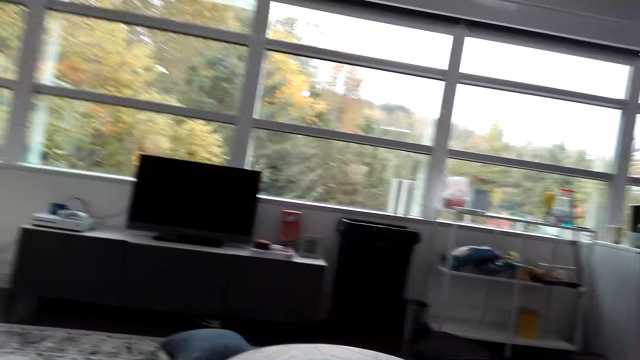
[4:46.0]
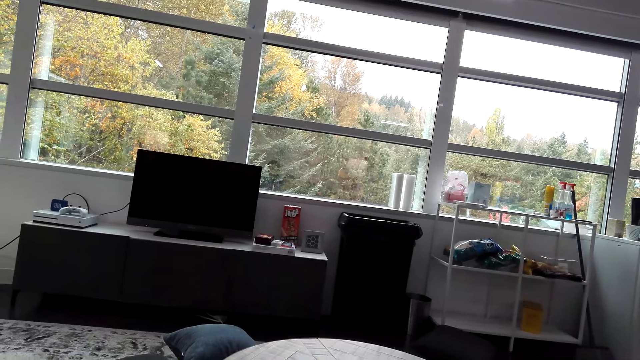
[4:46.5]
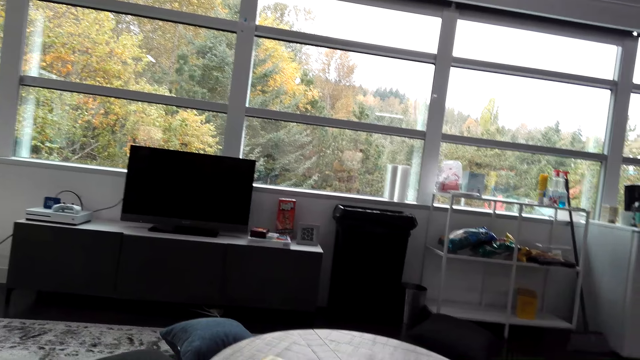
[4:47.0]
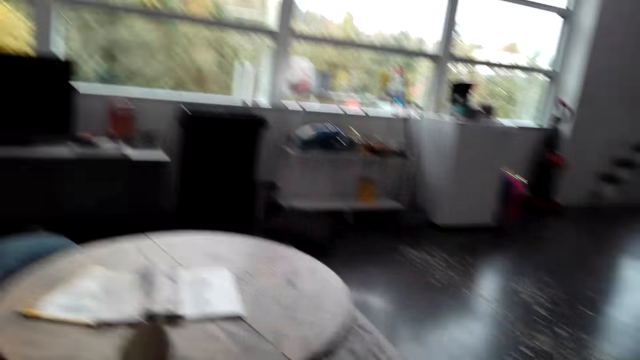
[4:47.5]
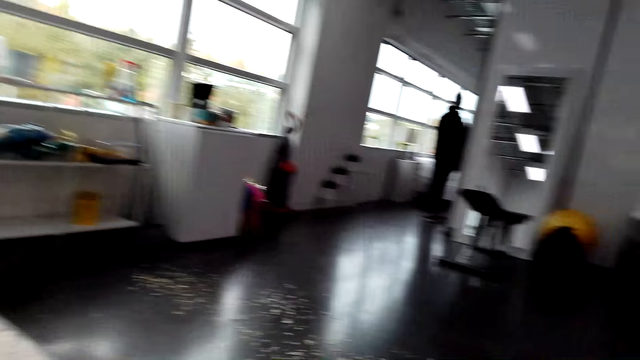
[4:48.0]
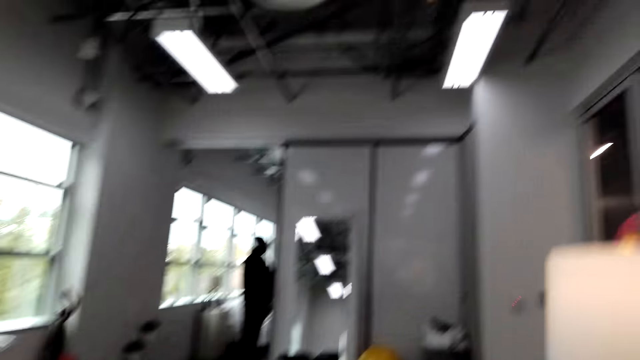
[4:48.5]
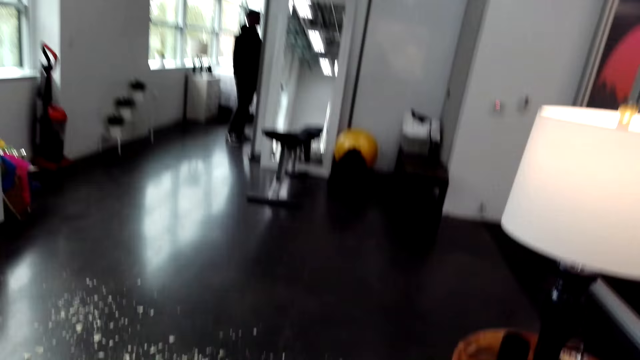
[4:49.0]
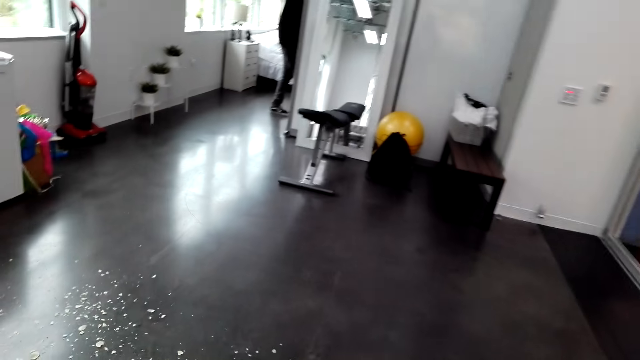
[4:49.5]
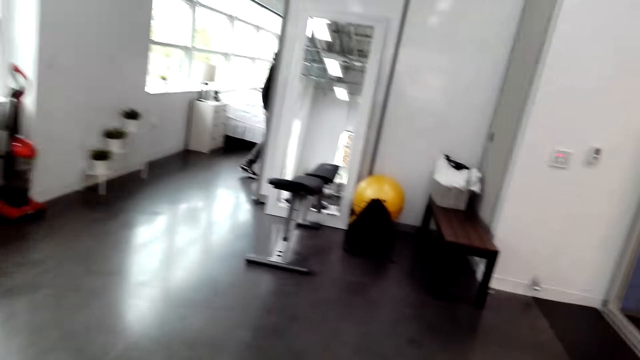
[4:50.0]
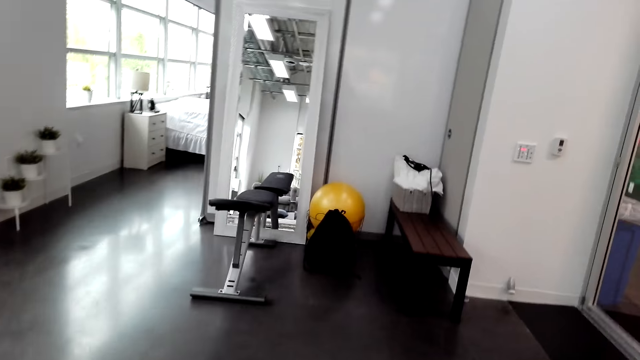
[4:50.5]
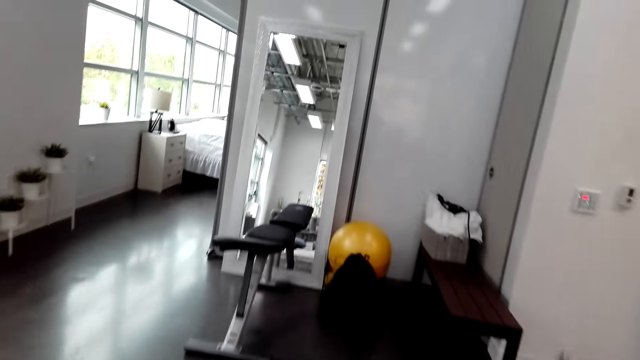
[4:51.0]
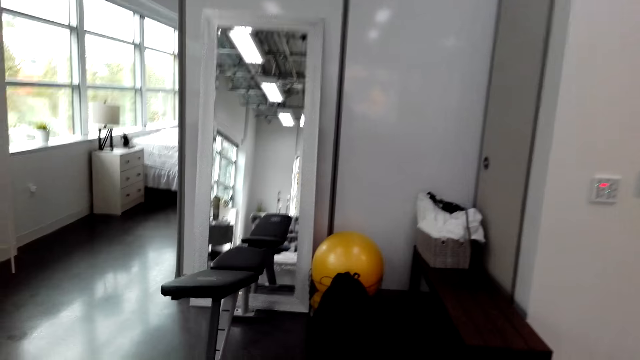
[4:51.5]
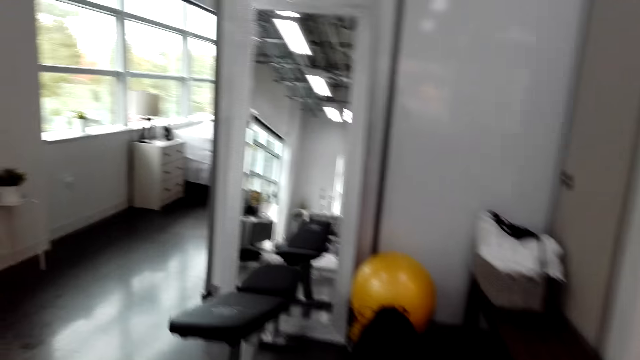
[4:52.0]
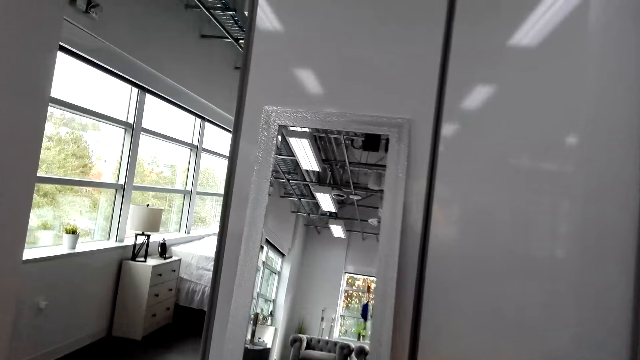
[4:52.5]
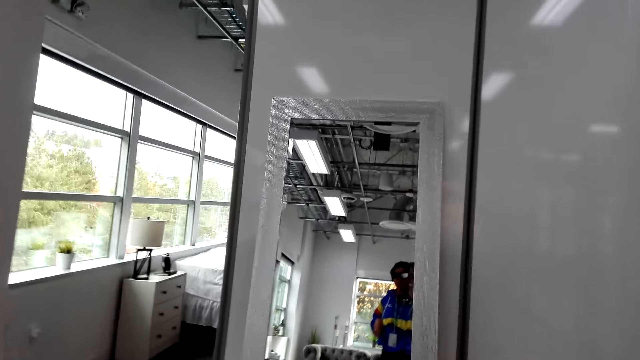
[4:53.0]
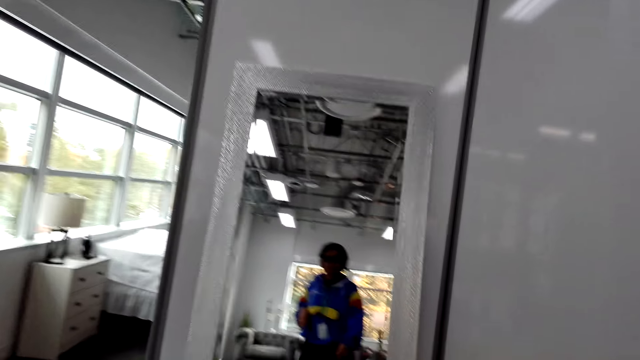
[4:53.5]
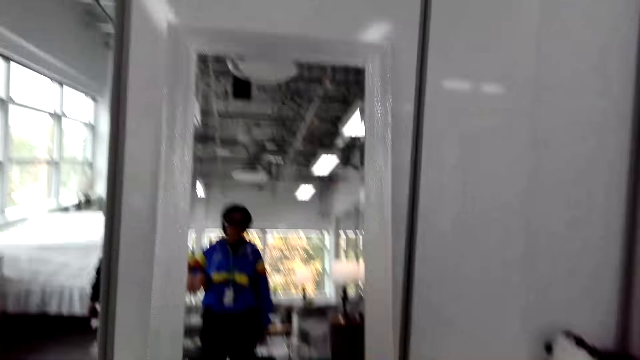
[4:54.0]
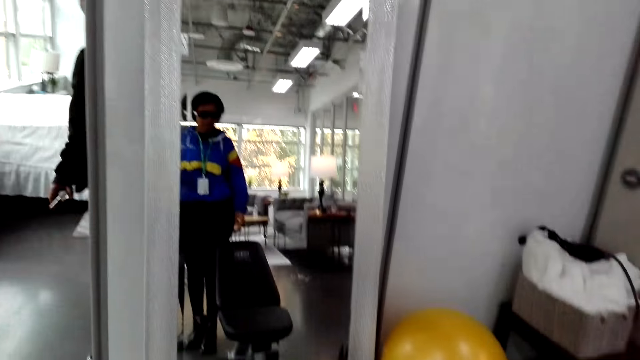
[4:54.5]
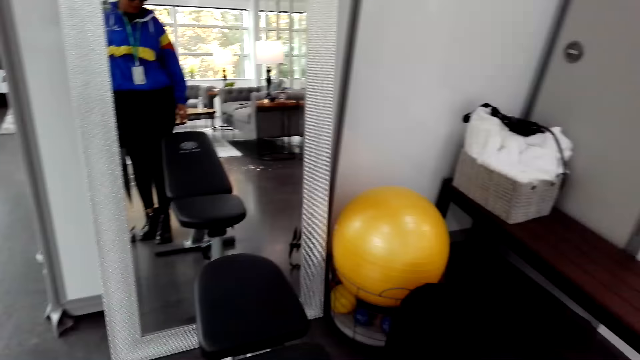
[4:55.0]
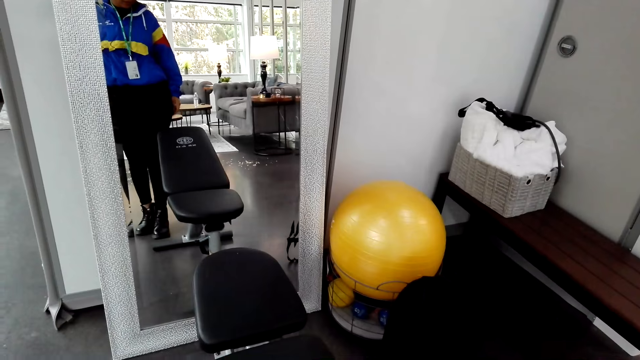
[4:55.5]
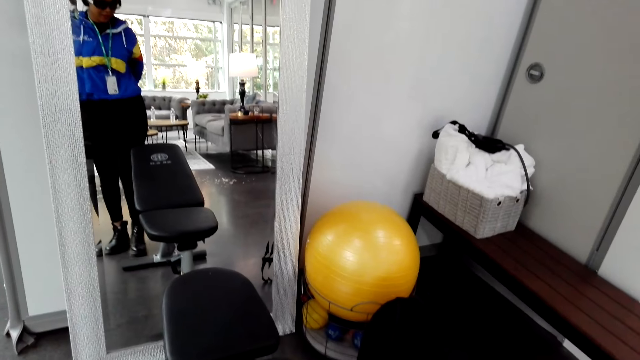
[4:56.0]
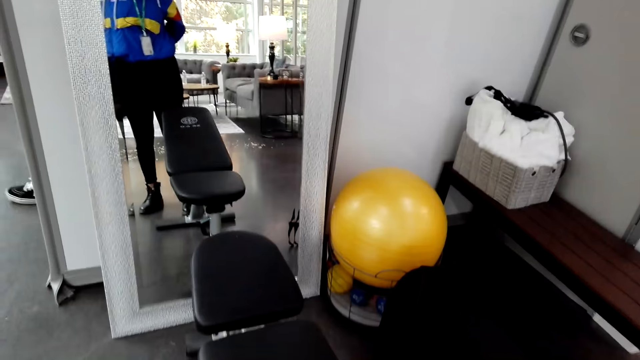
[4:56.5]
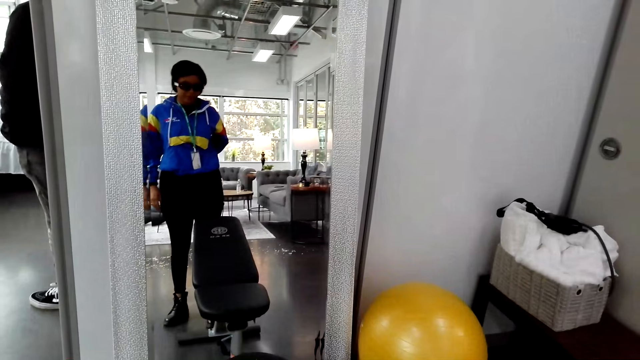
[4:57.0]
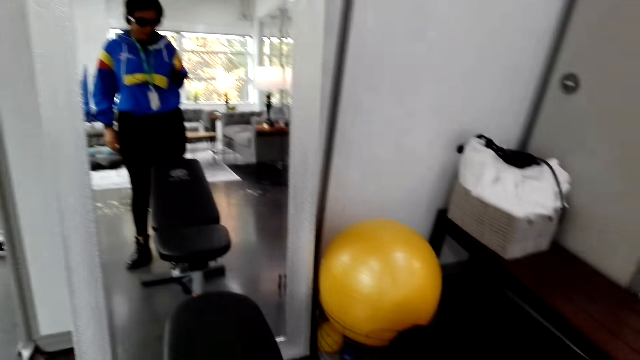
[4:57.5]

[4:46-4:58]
The camera wearer walks. They stand in front of a mirror.

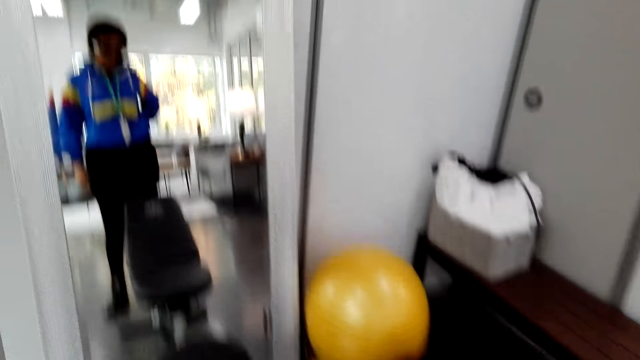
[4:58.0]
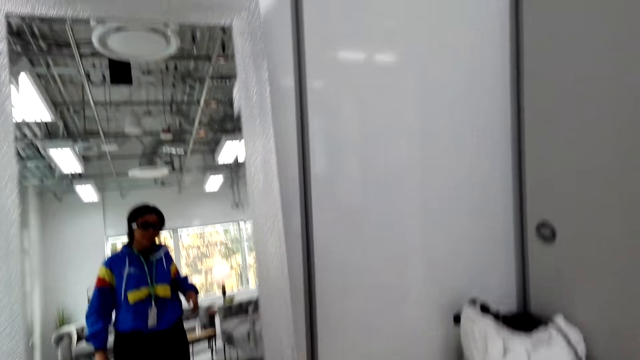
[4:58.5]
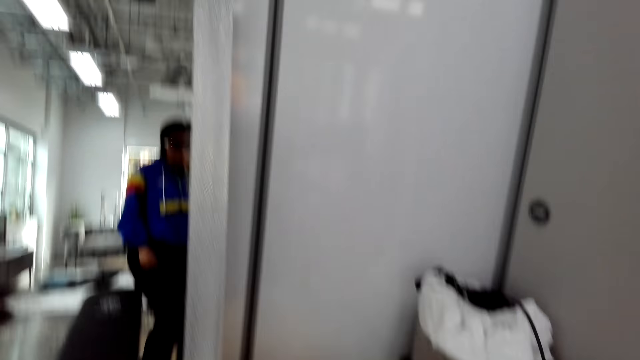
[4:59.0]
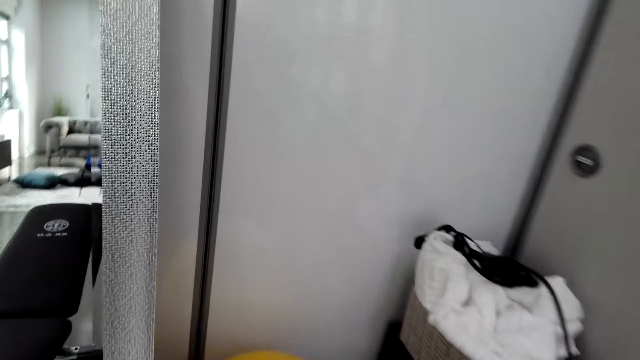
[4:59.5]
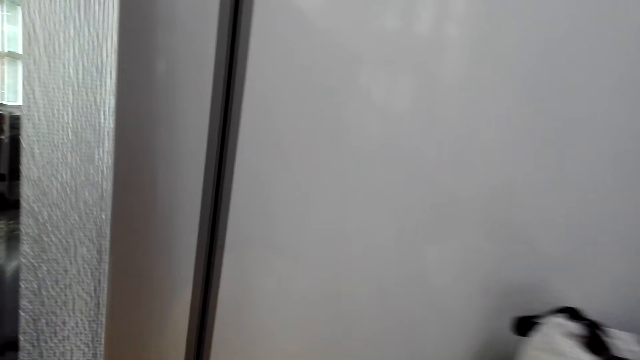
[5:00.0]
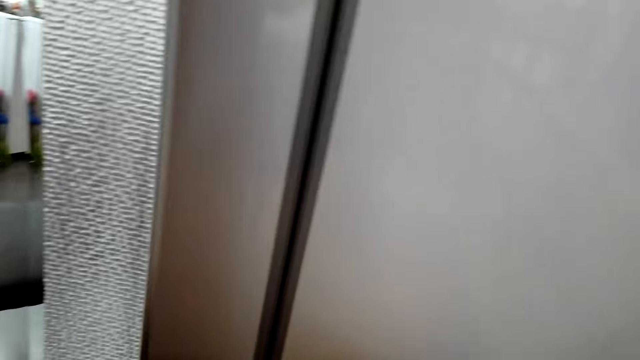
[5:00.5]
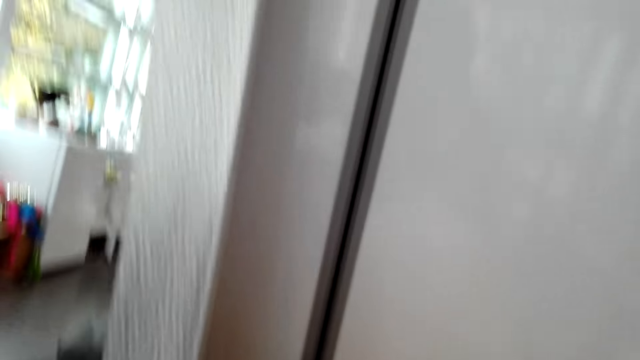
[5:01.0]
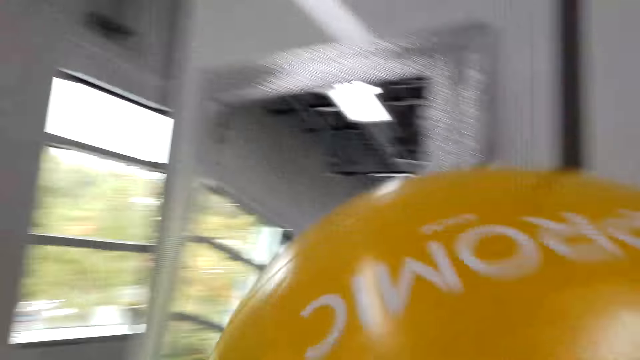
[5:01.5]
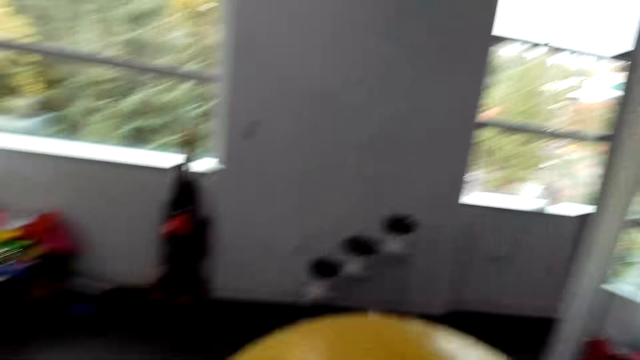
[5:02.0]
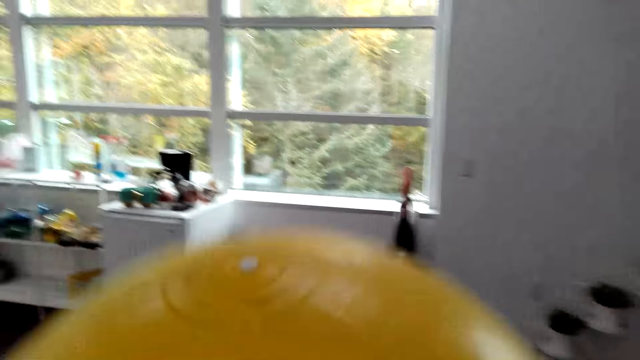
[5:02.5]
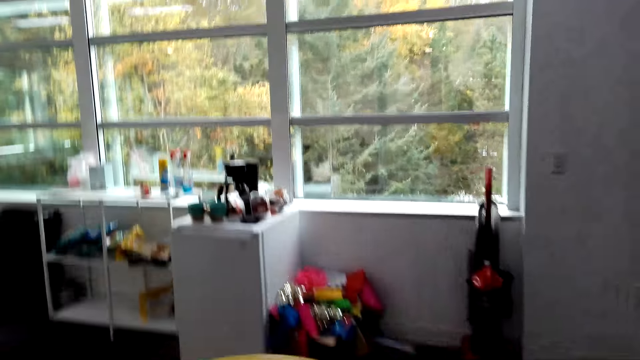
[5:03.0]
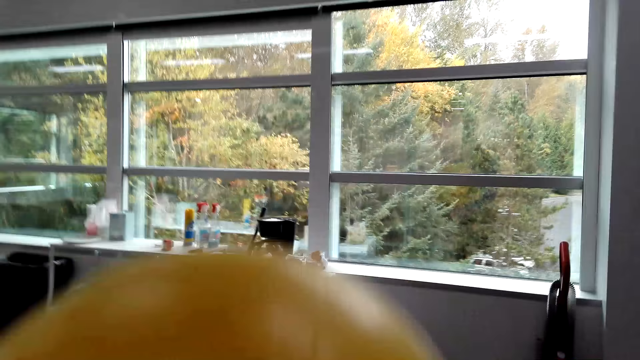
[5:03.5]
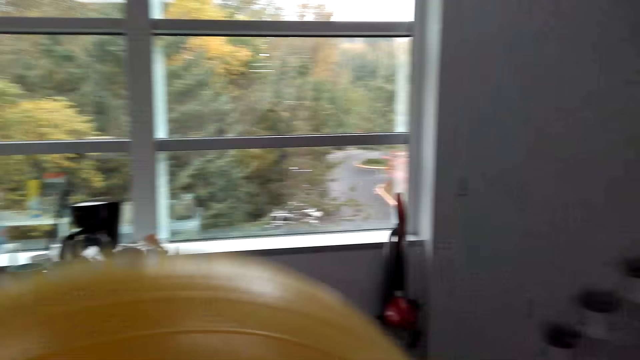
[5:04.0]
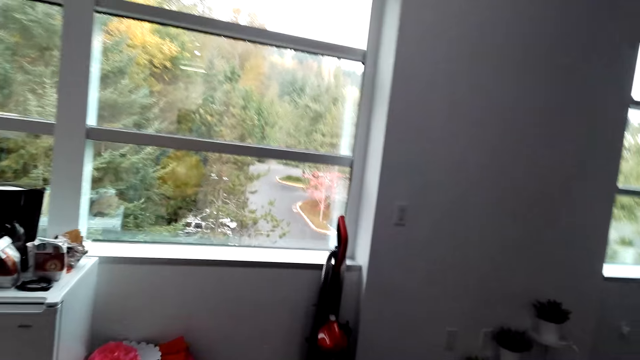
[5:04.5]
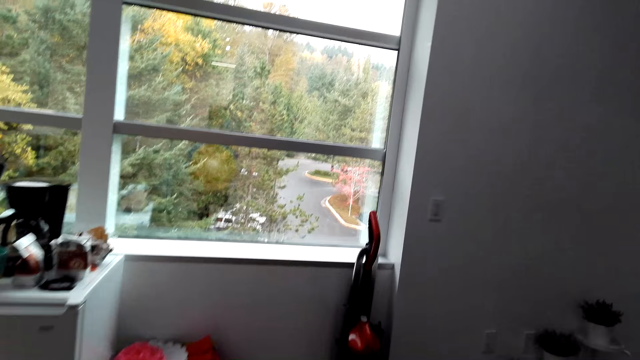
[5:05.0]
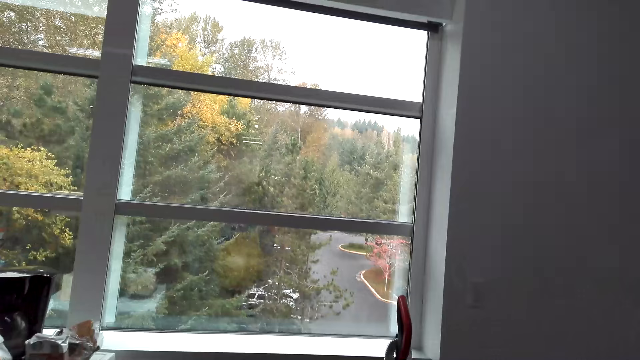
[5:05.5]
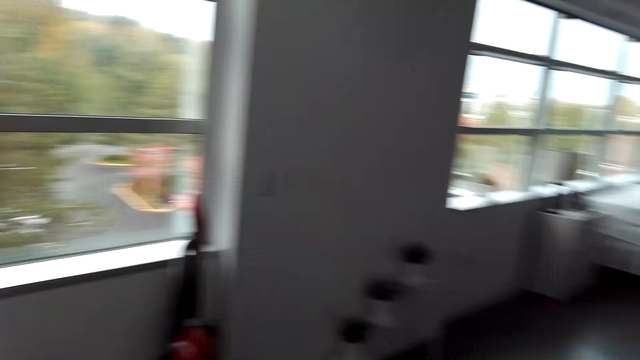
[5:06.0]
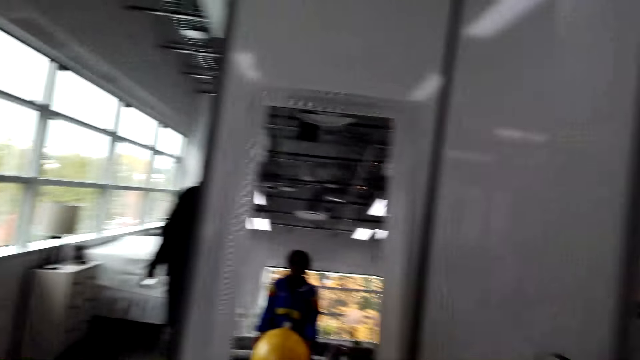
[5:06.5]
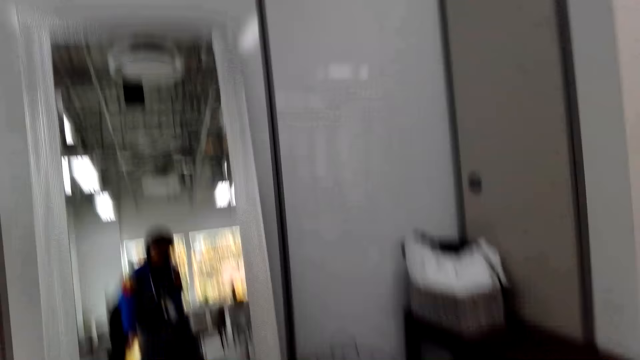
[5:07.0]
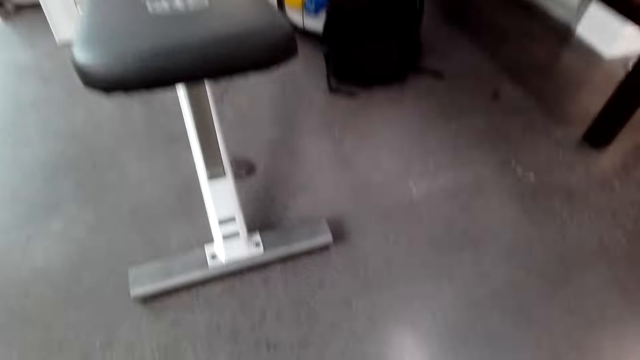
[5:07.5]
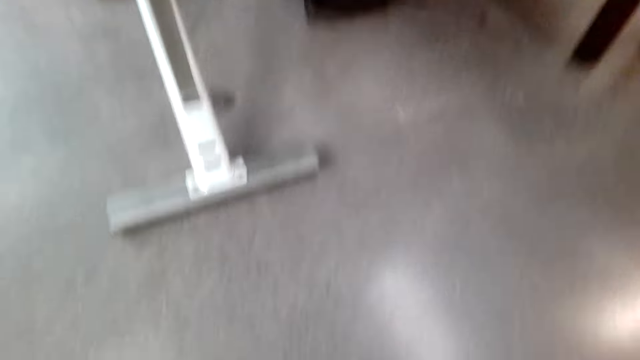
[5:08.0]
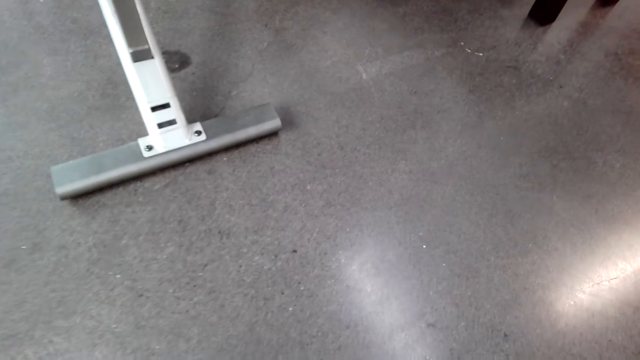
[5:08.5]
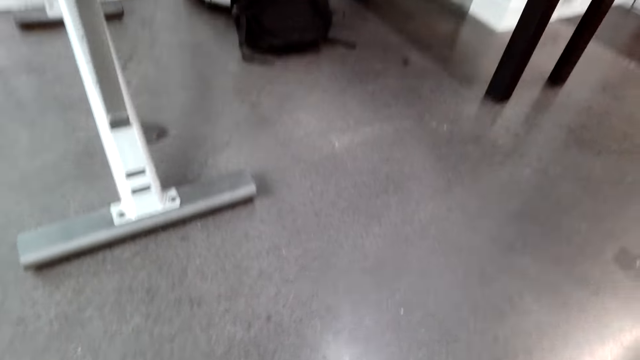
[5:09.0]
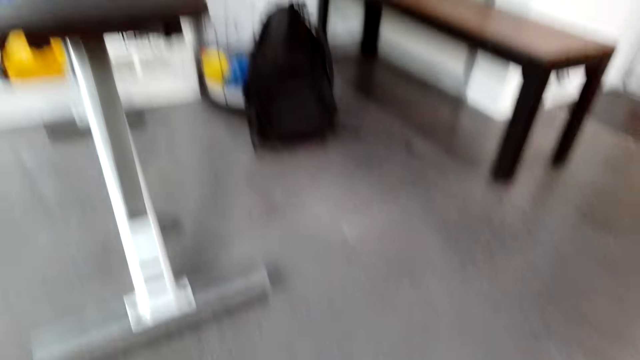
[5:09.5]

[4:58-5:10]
The camera wearer walks. They pick up a stability ball. They throw the stability ball. They lift the stability ball. They sit on the stability ball.
